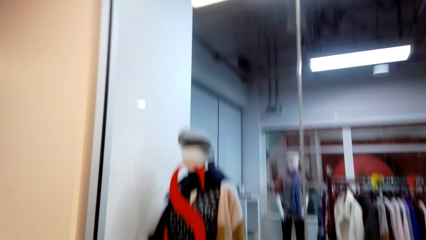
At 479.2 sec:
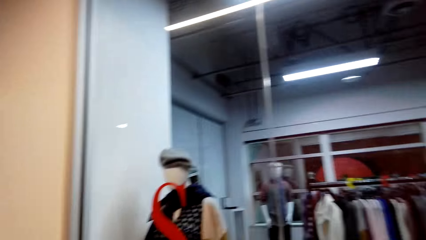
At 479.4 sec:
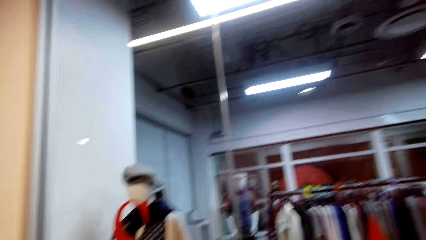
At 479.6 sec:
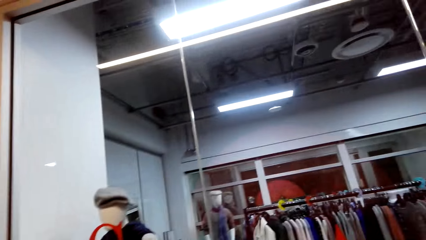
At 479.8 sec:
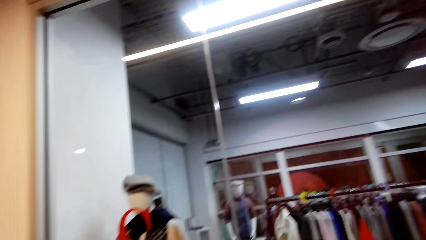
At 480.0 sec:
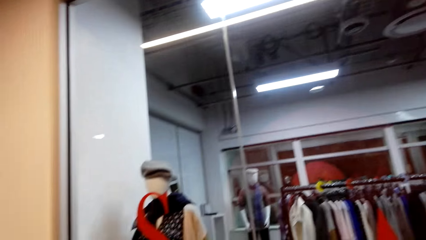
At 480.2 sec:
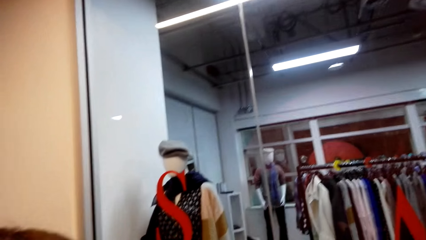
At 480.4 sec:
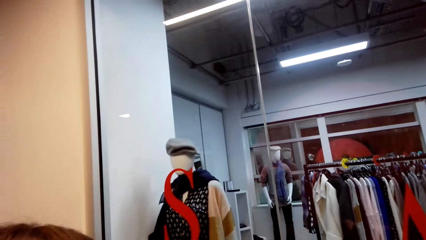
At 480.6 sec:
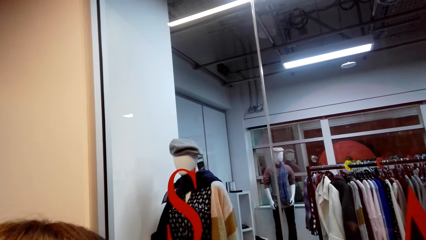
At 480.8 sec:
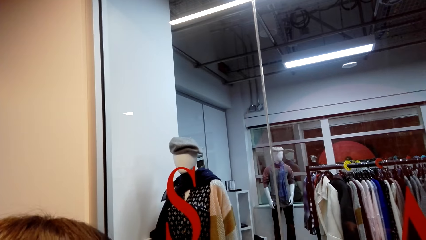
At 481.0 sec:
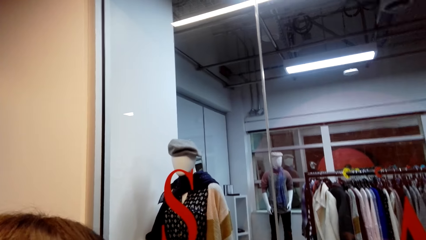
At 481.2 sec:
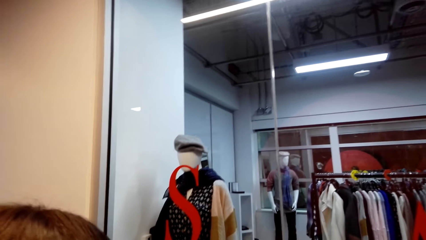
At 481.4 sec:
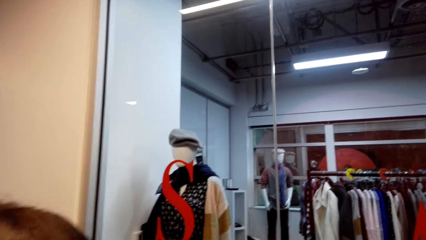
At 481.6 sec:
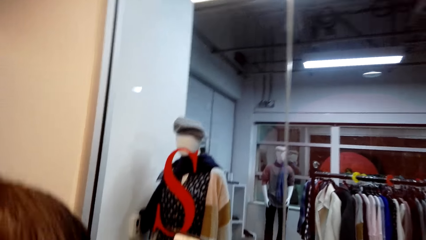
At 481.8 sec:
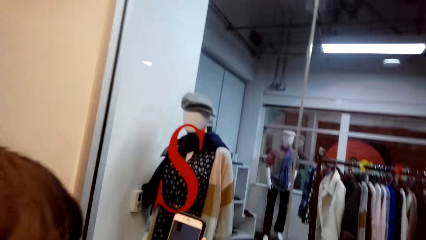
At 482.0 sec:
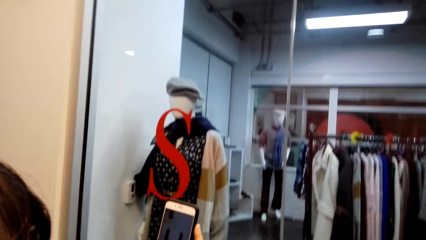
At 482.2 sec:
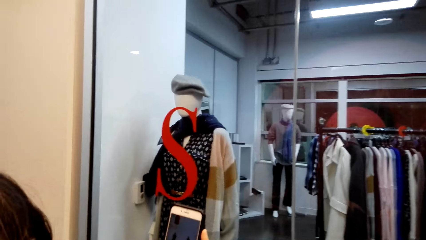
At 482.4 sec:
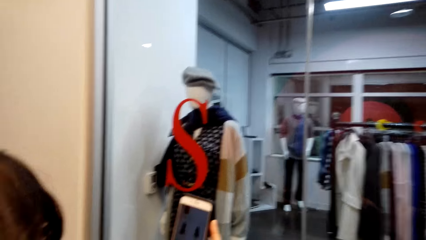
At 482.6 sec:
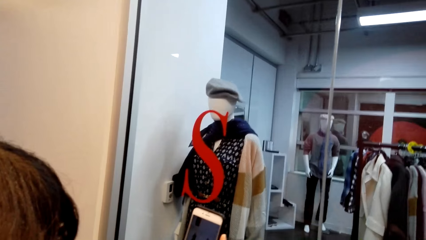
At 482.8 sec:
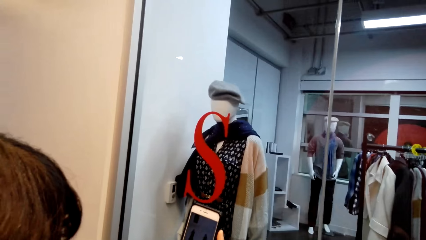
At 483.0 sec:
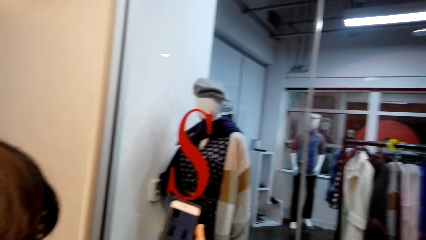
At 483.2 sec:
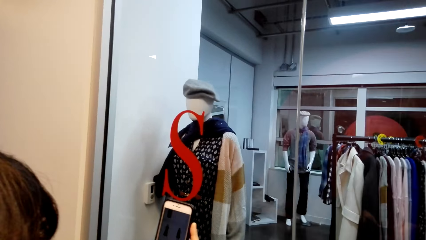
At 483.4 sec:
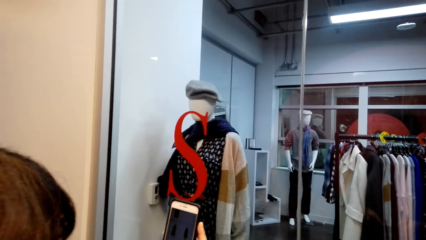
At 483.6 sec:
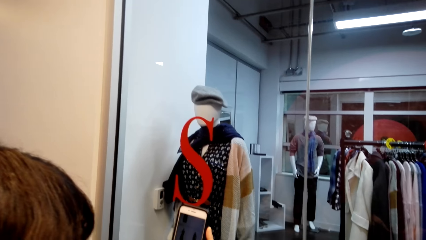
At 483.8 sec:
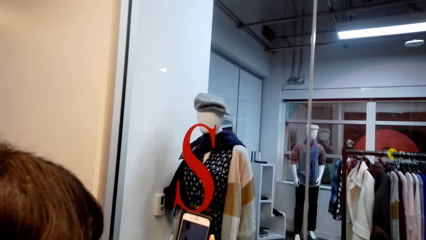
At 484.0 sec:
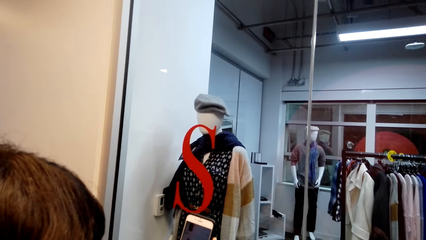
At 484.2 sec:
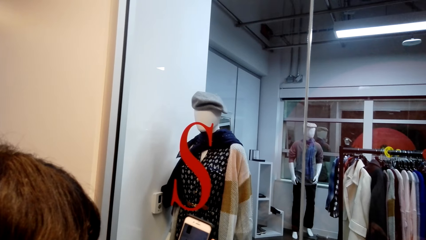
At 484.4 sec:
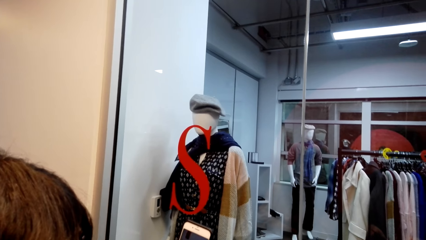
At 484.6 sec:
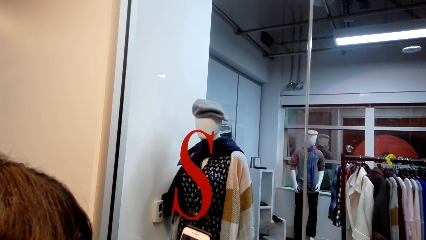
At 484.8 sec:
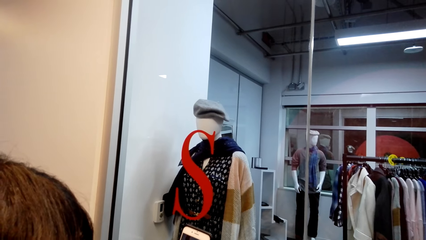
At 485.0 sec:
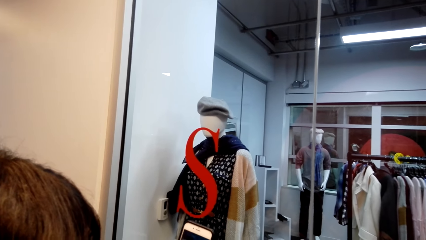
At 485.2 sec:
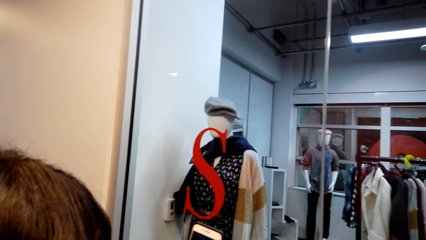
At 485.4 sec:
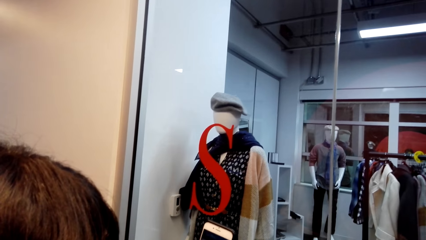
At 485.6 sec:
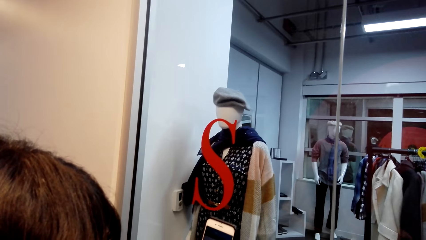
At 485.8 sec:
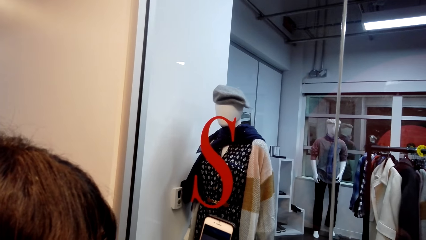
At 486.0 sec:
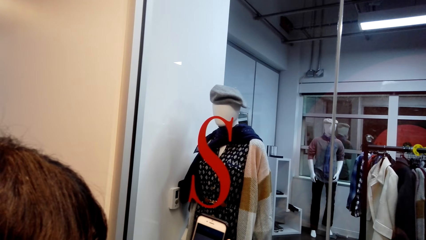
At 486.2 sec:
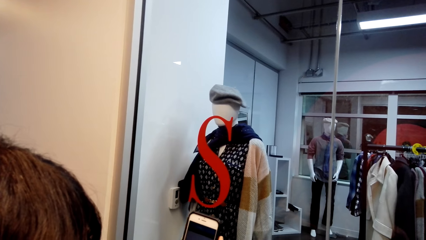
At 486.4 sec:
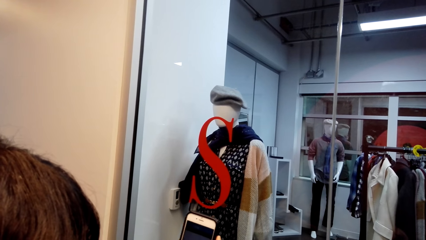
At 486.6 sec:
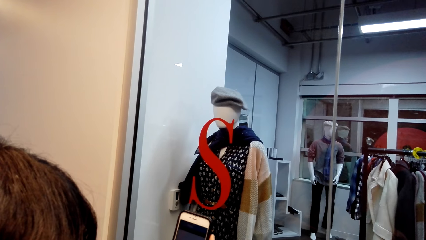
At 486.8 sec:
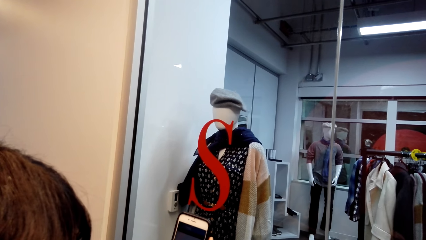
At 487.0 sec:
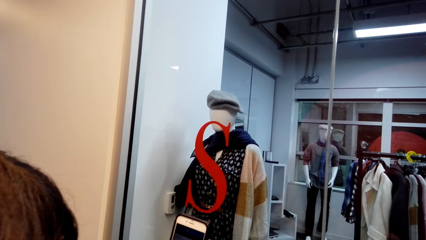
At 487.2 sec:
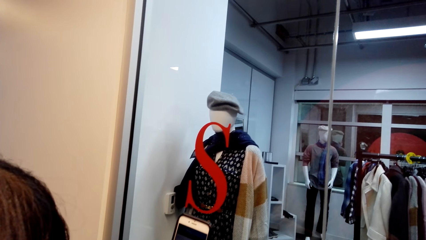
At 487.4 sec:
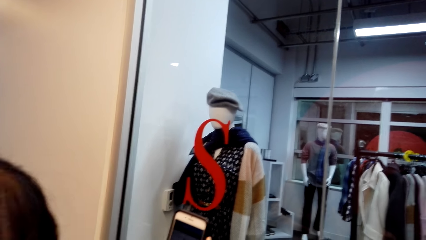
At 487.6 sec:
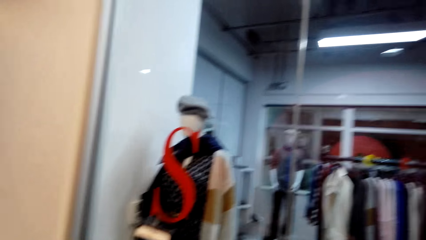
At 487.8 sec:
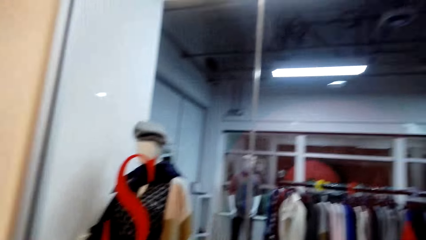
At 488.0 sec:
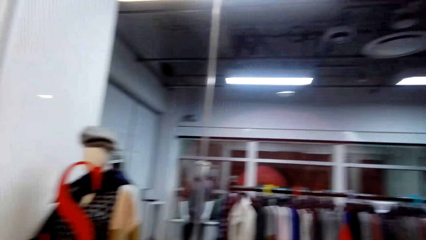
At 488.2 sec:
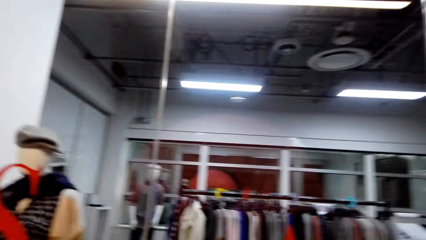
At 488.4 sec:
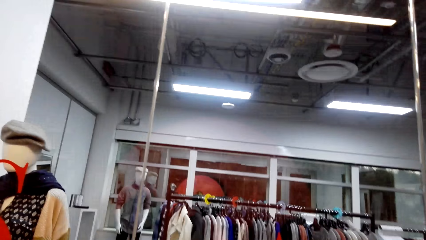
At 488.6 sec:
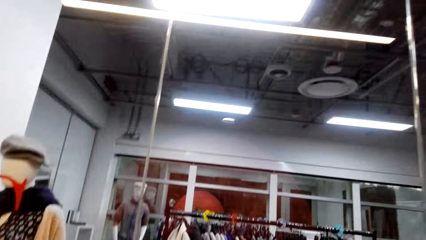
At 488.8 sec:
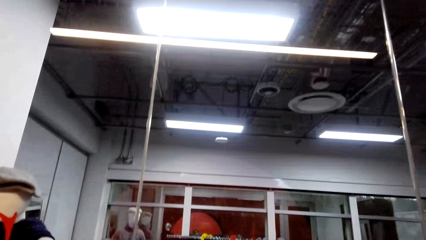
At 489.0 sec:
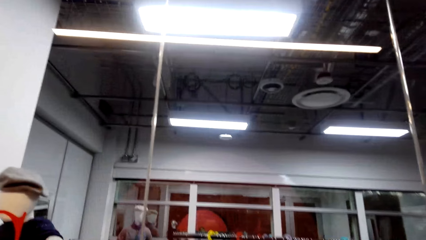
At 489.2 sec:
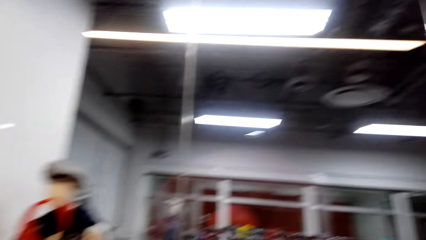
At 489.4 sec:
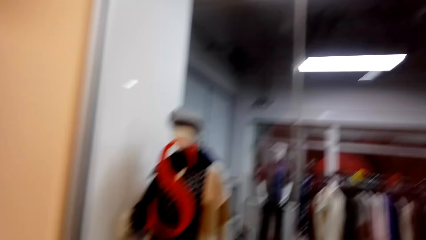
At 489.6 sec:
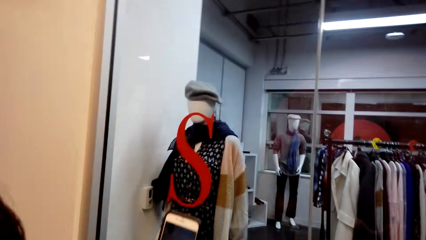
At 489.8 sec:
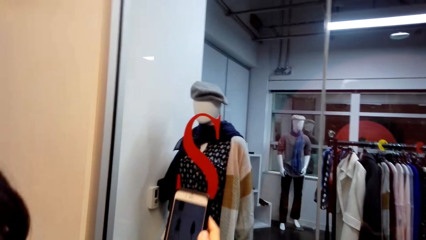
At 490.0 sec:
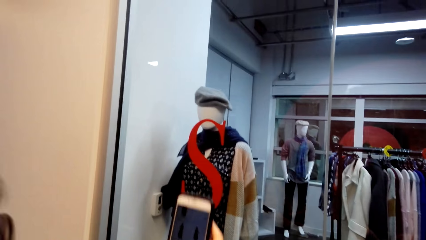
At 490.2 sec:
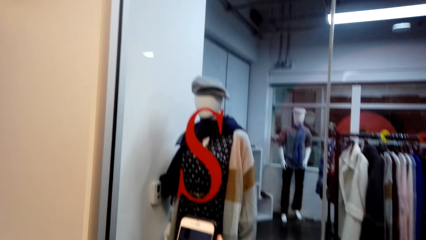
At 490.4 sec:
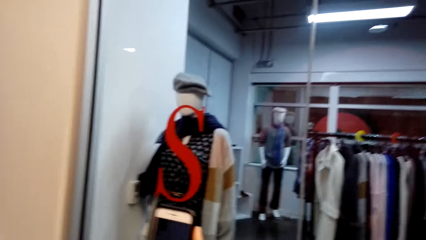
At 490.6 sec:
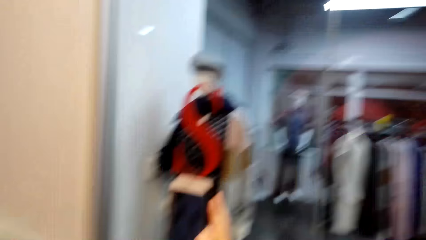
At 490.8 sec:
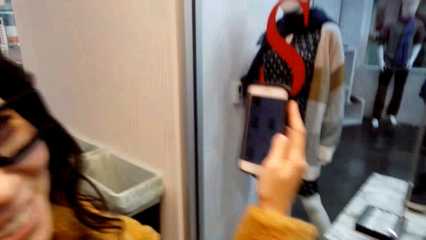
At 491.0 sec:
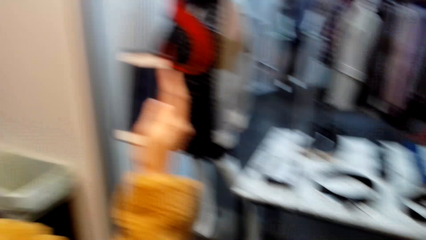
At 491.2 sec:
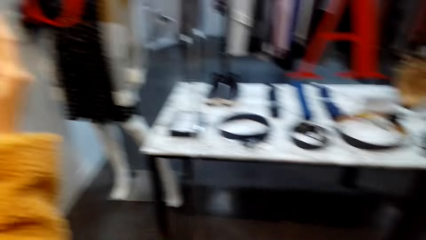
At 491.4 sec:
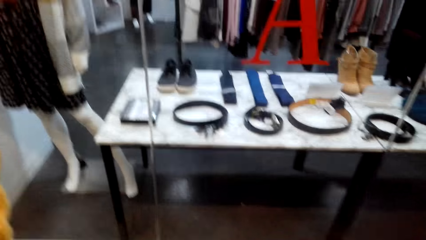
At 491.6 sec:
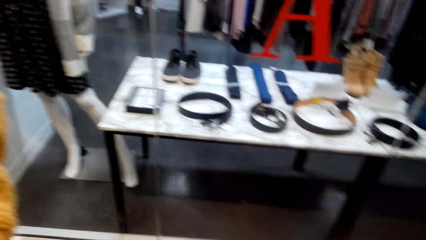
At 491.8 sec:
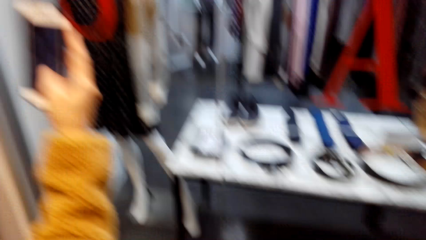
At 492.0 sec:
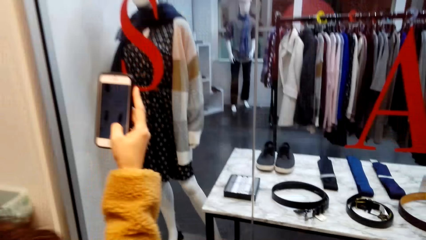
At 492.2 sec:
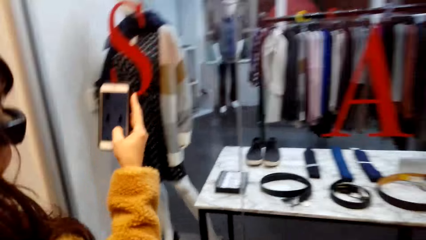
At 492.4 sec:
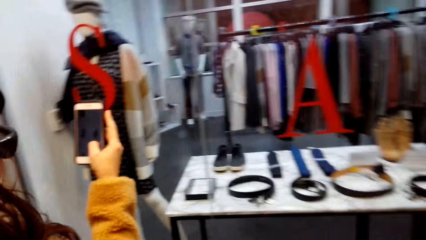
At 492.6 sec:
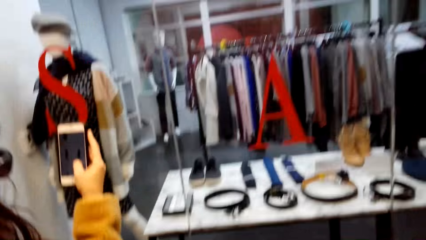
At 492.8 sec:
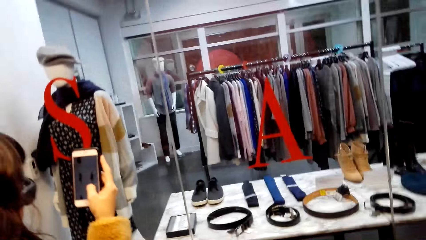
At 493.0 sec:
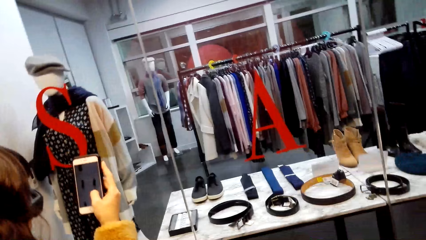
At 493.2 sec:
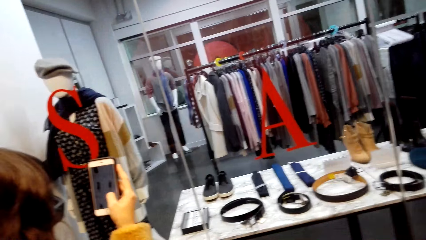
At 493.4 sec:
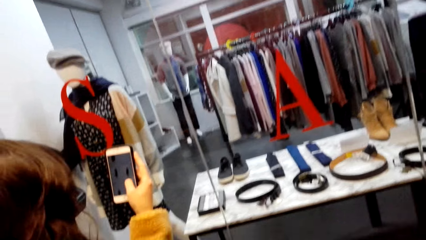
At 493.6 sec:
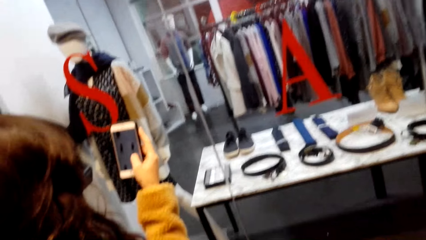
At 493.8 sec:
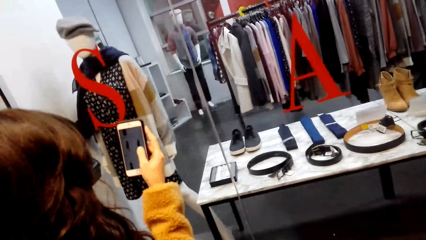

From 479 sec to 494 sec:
The camera wearer laughs. They talk with a person. The person laughs.
